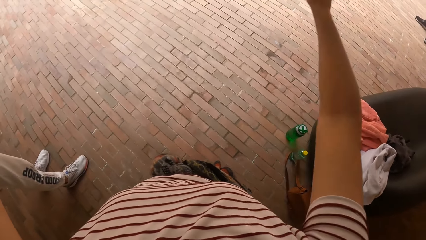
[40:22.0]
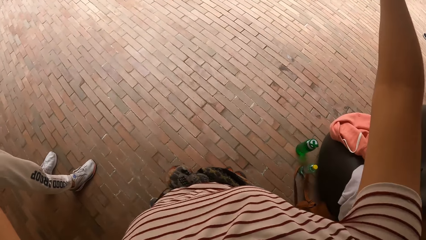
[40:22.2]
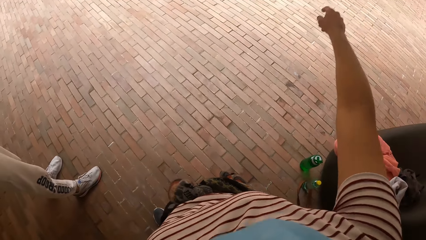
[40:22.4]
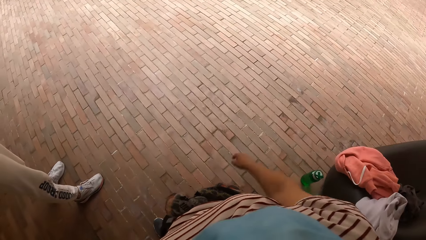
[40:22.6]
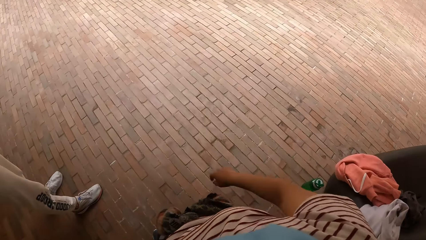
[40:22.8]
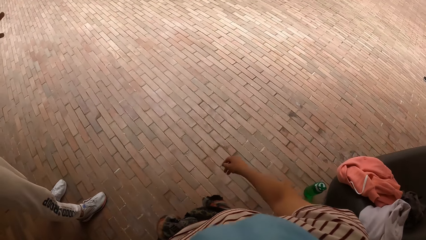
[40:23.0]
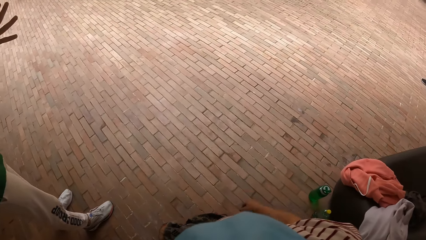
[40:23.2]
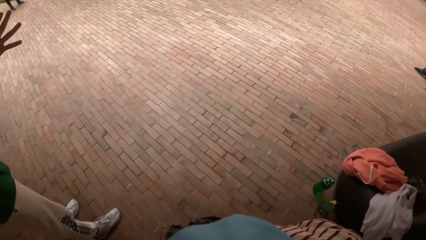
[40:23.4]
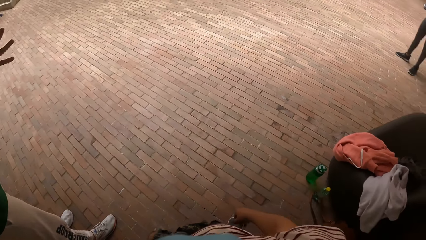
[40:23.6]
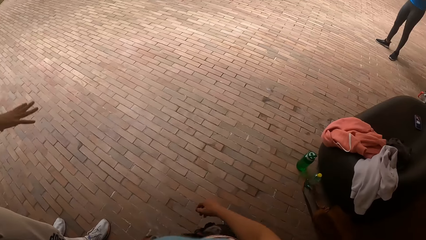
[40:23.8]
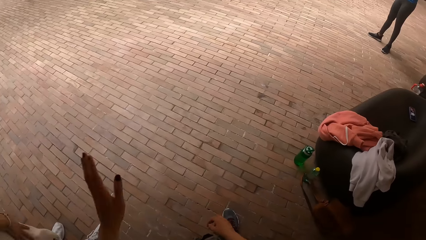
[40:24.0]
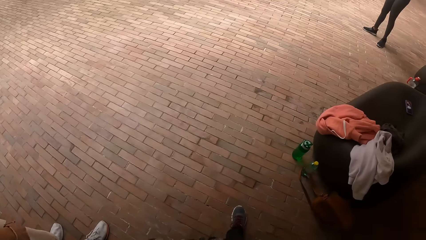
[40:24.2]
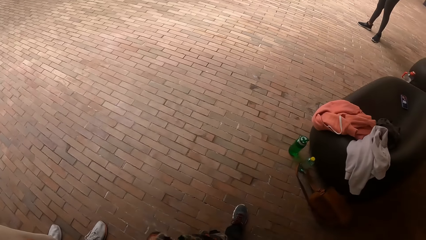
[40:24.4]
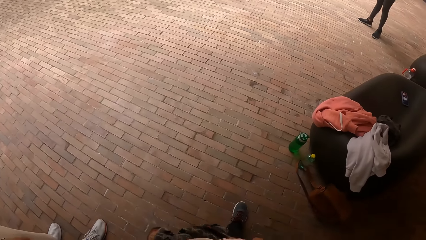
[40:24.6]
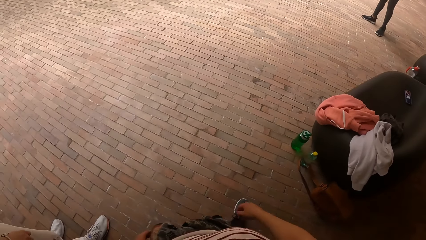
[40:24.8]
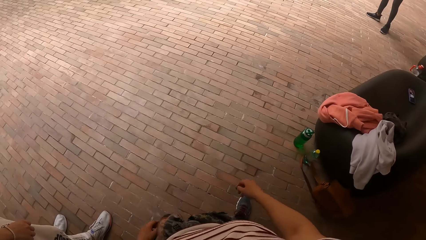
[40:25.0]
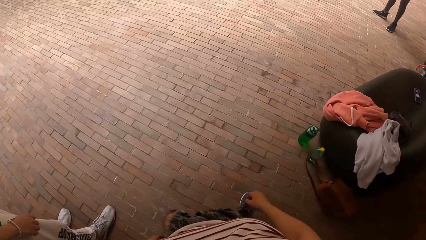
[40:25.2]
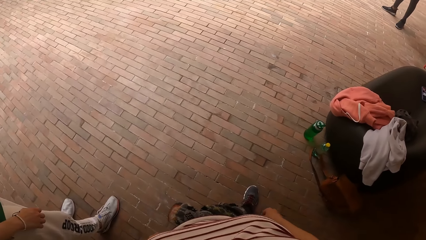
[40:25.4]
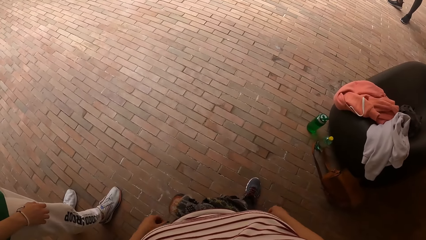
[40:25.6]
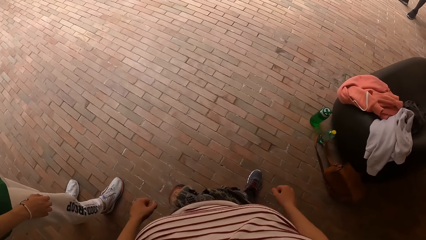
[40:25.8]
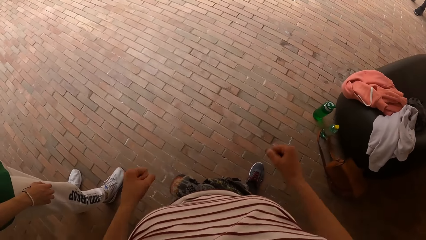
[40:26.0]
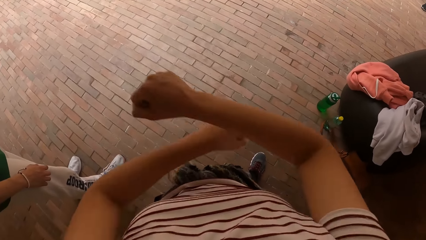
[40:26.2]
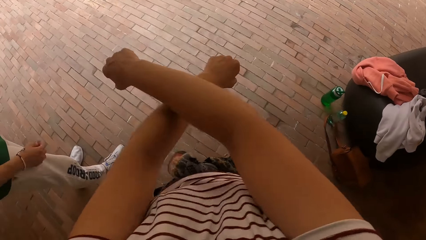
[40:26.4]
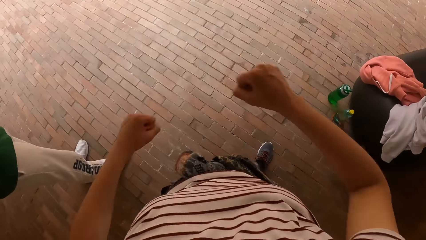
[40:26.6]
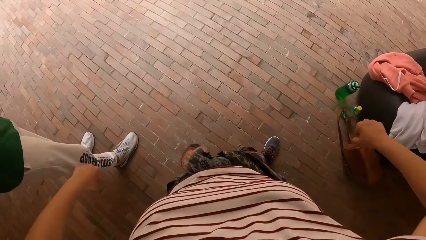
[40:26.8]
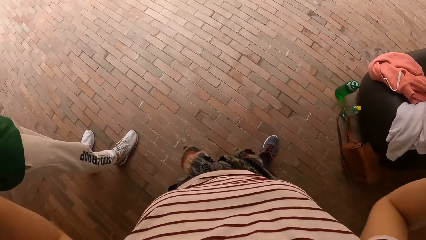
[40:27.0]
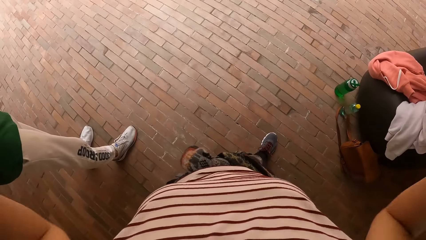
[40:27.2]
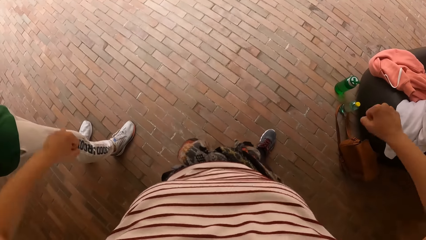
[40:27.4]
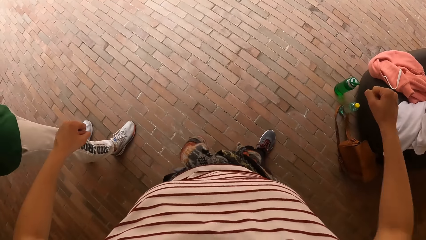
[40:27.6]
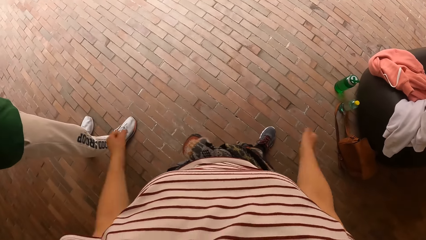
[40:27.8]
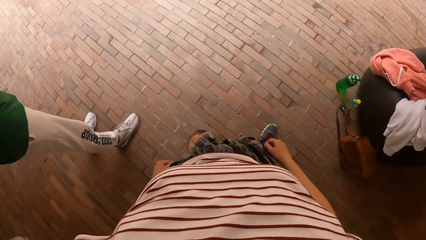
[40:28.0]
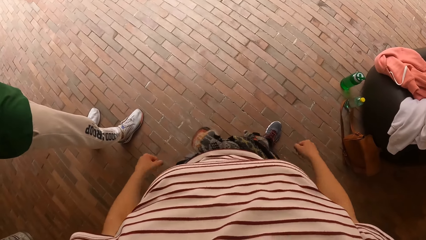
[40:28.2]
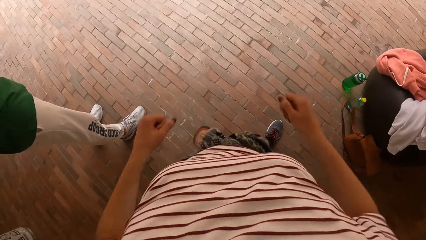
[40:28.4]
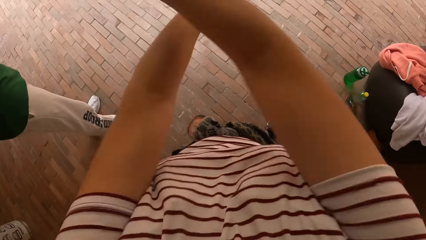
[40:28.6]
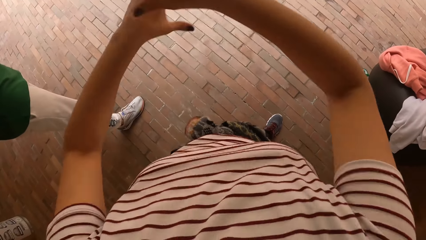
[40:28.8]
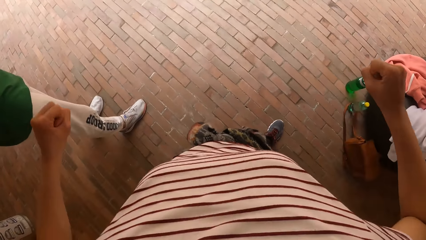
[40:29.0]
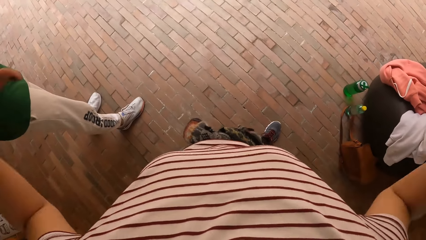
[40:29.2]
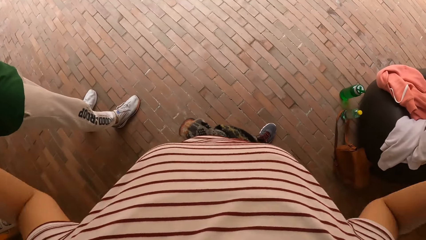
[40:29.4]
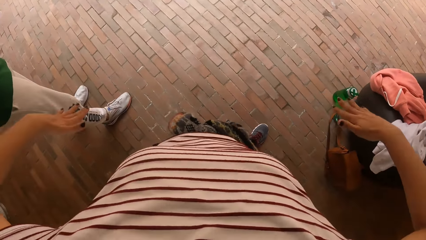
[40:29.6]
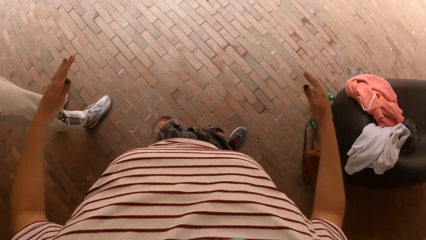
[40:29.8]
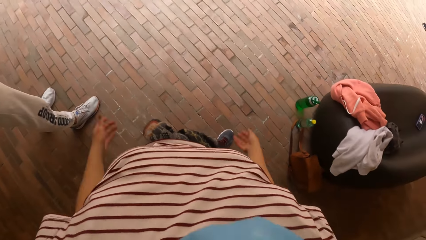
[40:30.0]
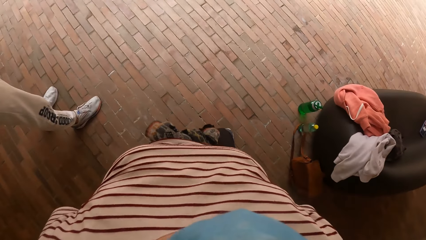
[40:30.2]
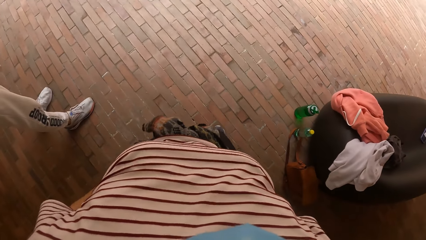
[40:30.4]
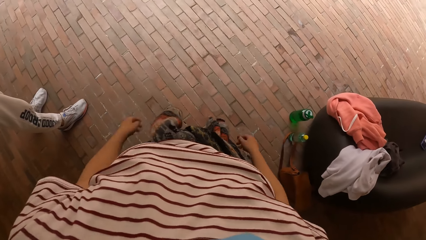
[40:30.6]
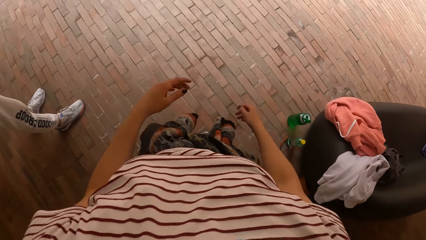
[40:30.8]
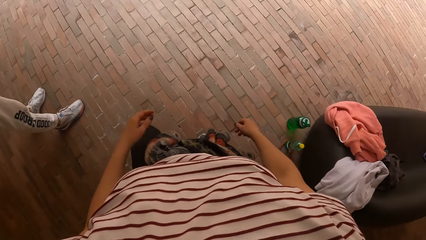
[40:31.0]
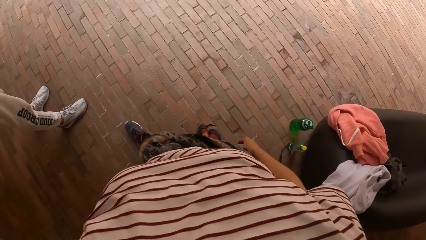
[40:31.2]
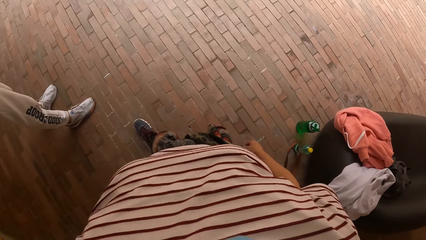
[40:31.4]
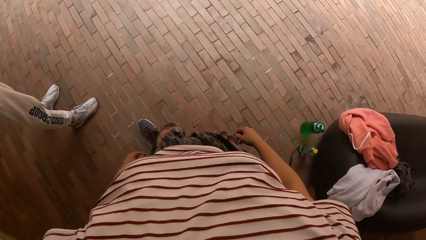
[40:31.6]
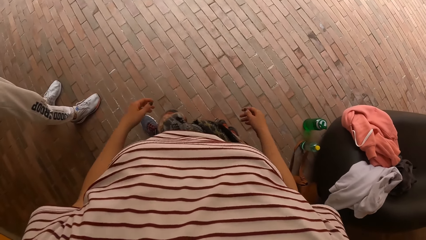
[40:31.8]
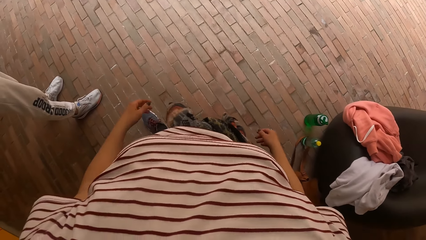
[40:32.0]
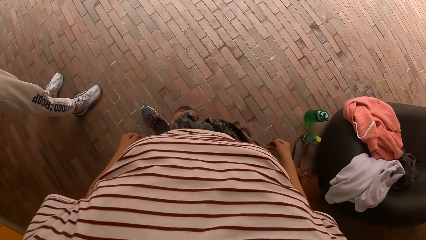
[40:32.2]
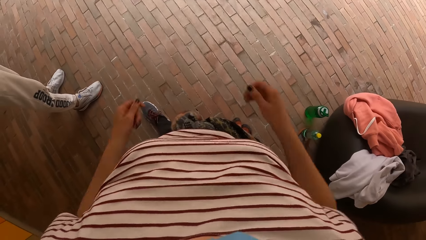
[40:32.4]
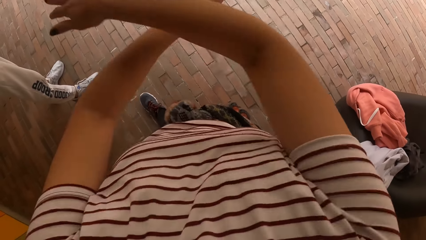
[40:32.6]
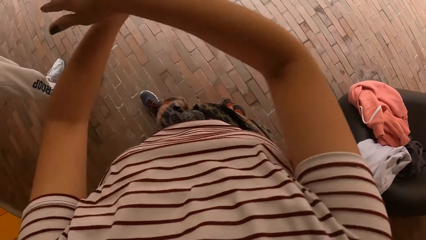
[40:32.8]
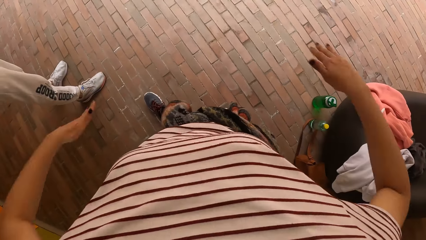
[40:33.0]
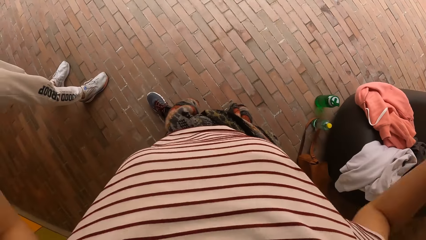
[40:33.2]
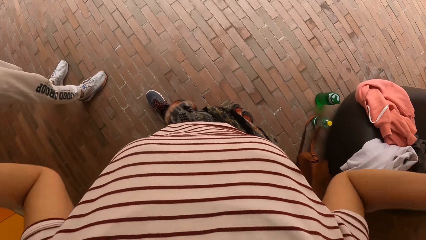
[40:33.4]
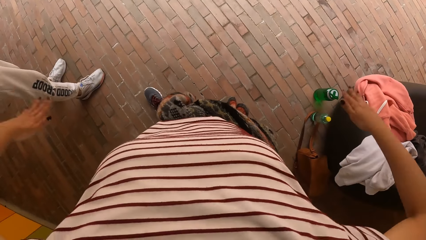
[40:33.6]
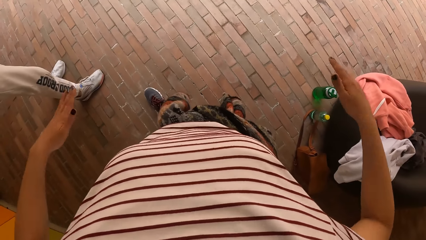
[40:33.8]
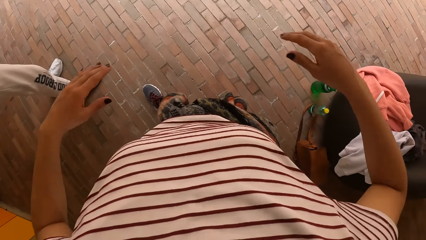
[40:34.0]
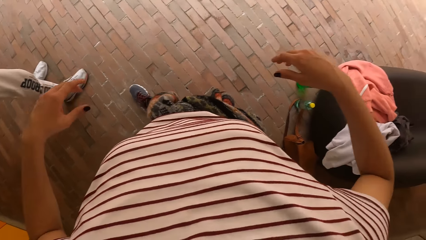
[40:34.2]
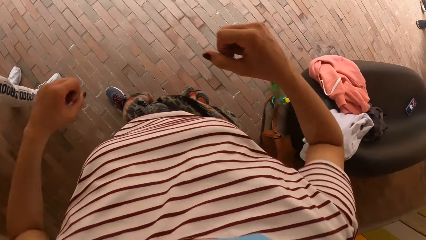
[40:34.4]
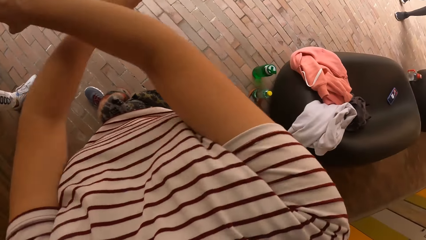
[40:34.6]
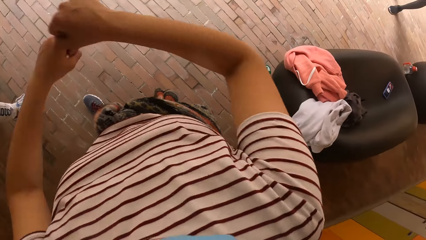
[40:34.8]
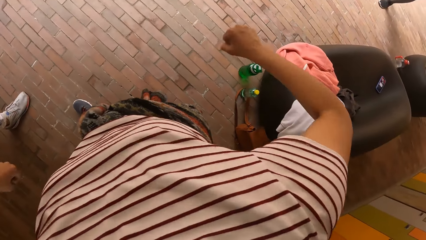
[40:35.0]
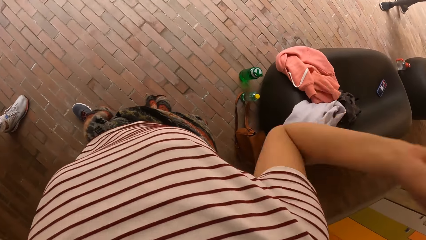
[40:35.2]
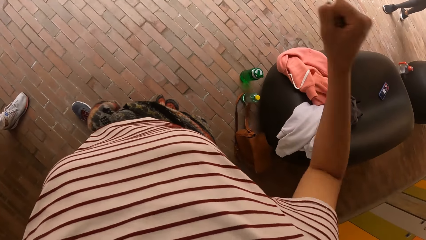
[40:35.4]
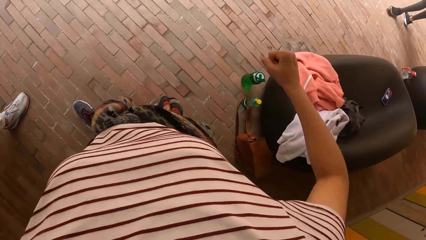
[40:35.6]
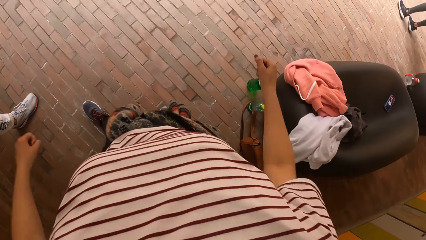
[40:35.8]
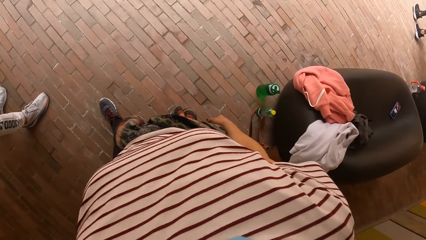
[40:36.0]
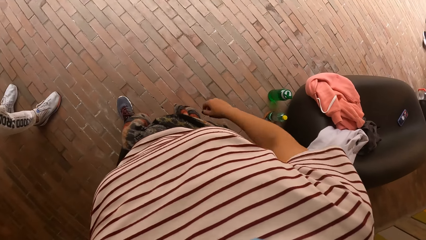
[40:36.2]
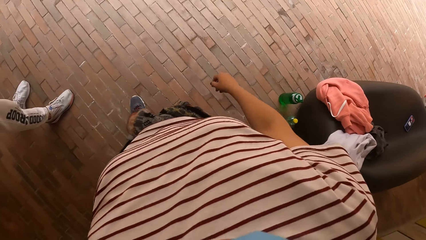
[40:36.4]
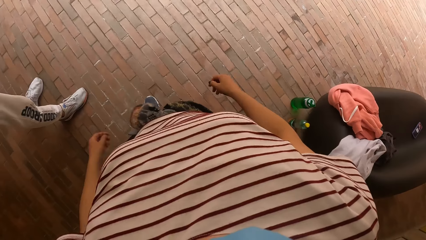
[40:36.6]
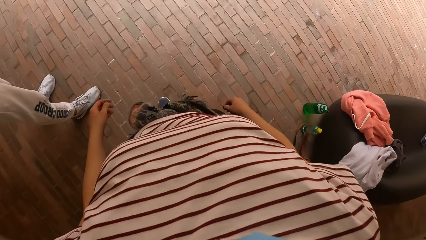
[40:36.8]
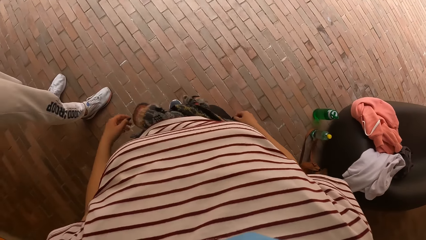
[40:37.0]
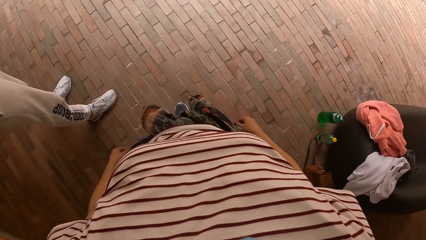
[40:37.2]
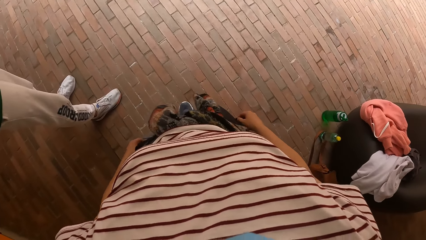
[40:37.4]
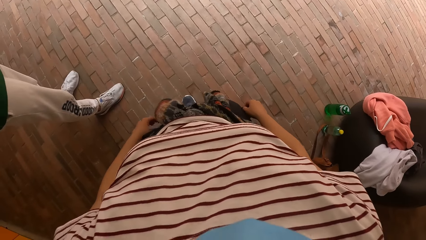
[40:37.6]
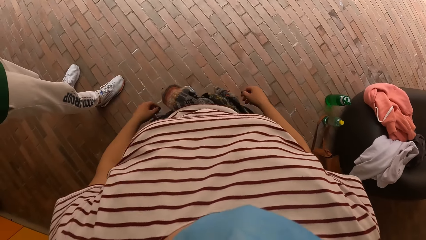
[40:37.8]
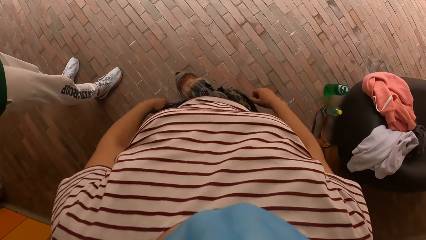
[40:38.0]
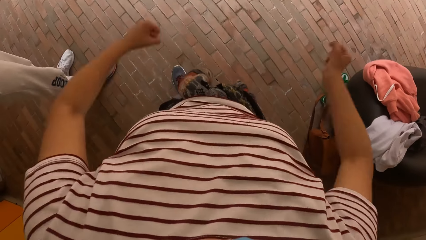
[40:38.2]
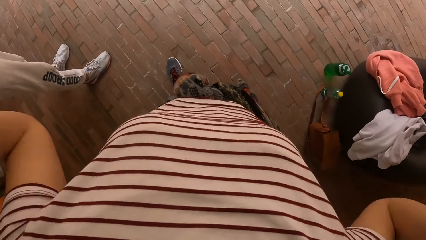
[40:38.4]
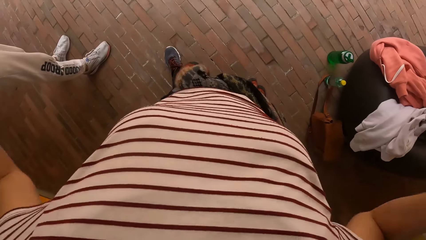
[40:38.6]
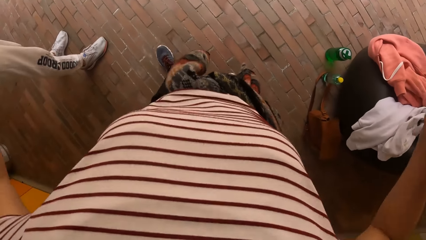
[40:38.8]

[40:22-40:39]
The camera wearer lifts her right hand. She drops her right hand. She looks around. She dances. She moves both hands. She looks around. She moves both hands. She looks around. She moves both hands. She looks around. She lifts both hands.
